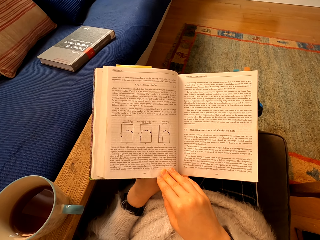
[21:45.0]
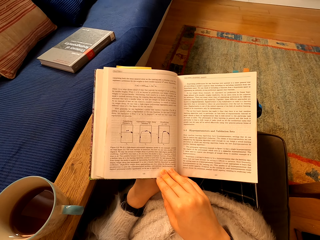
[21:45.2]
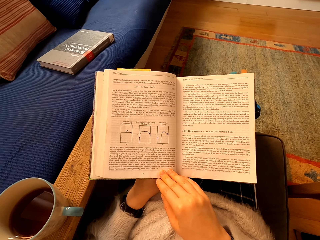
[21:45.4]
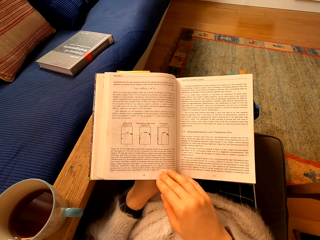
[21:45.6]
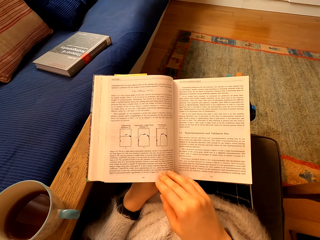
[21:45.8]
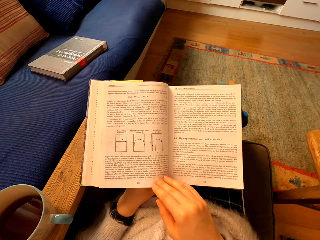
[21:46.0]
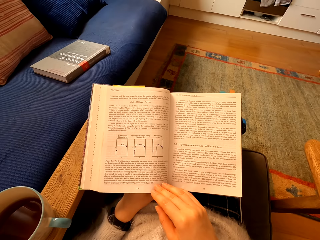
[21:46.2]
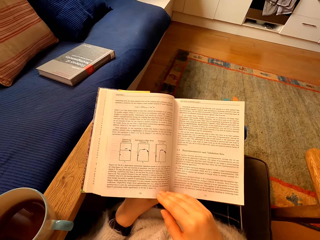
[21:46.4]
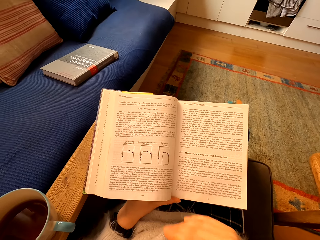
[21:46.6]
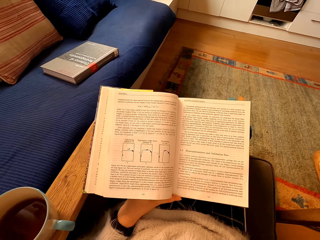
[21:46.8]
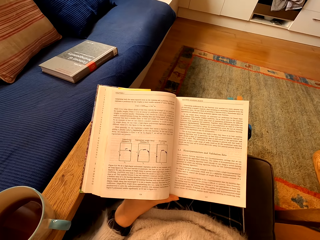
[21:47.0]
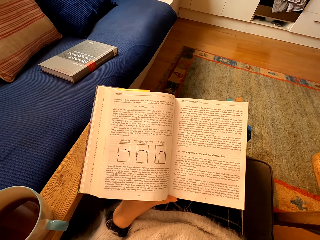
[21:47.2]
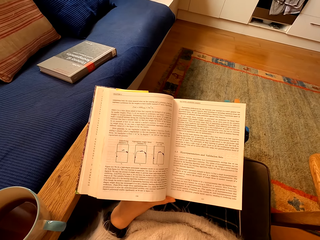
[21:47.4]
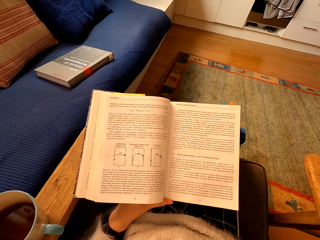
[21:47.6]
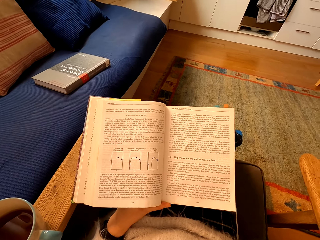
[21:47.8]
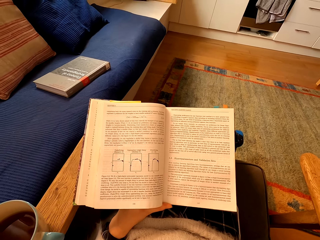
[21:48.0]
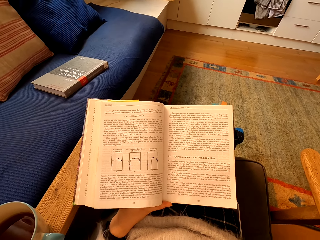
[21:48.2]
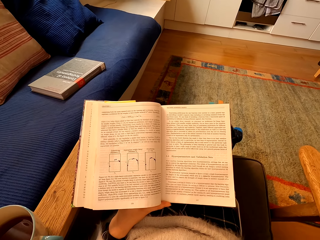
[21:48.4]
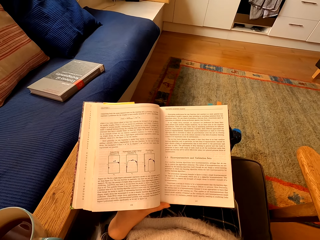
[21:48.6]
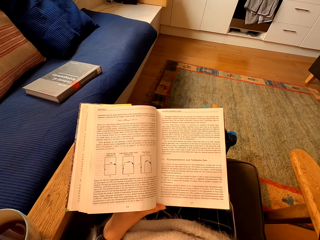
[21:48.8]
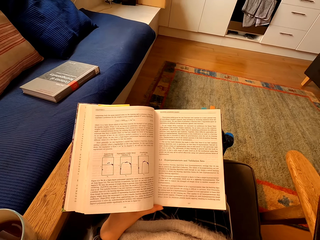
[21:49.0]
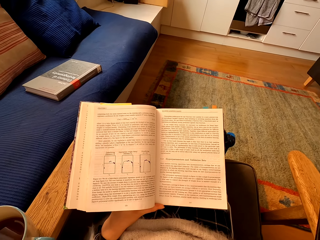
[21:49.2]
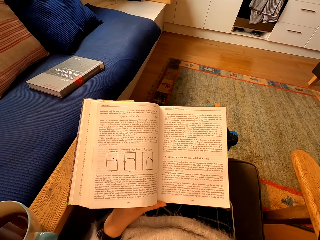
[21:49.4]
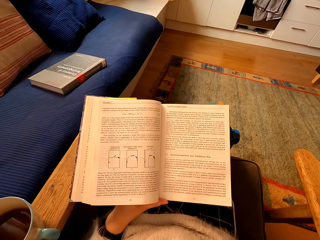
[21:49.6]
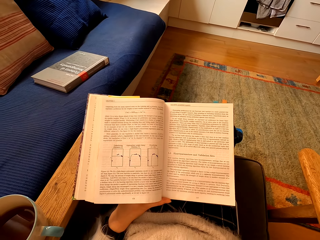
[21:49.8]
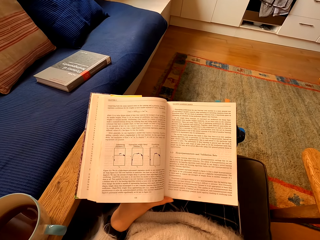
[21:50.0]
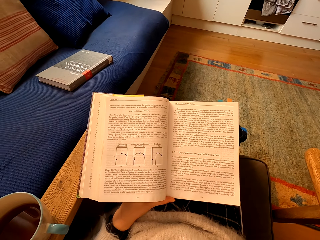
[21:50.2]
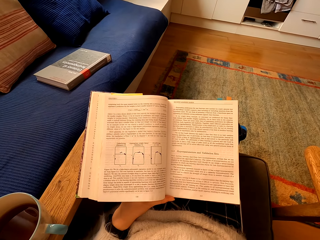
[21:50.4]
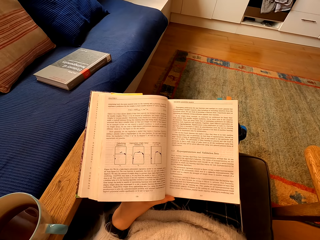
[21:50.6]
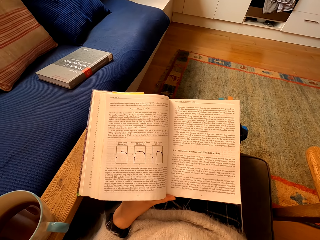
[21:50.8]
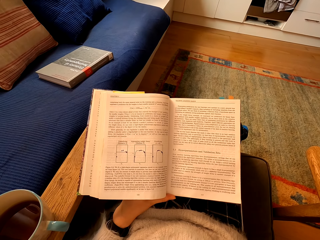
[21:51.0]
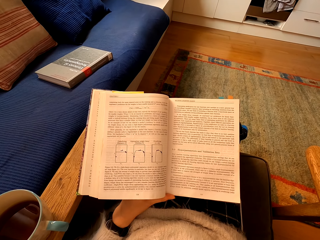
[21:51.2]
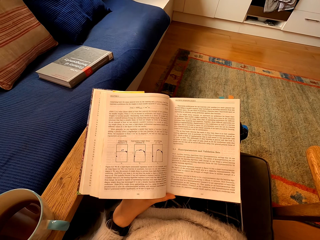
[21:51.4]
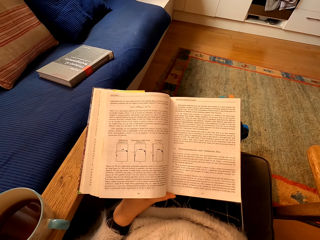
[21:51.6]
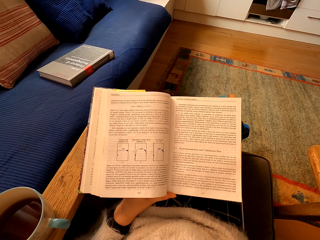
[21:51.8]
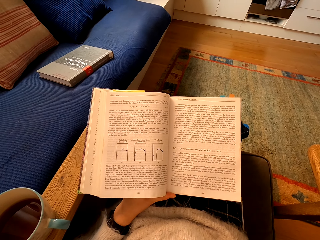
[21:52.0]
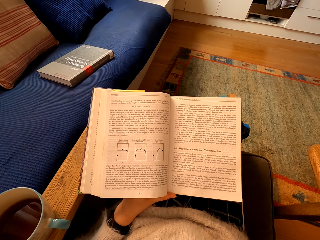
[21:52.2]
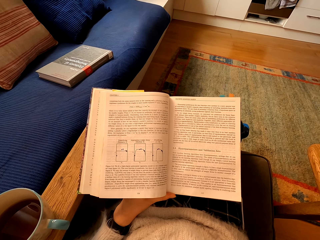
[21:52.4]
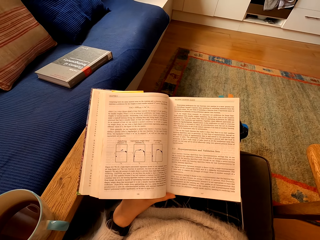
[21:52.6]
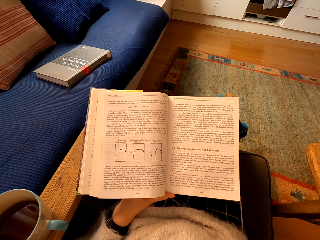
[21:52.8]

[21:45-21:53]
The camera wearer removes the right hand on the book. They read the book.

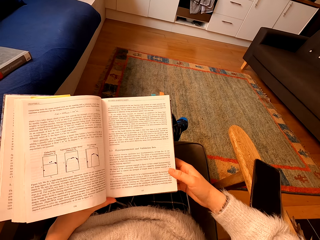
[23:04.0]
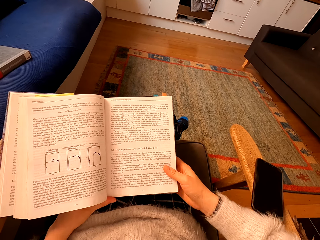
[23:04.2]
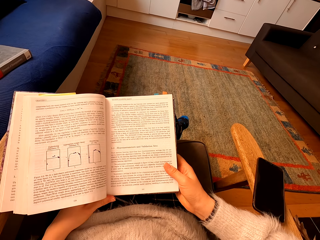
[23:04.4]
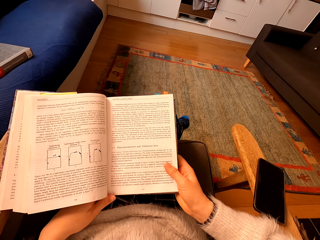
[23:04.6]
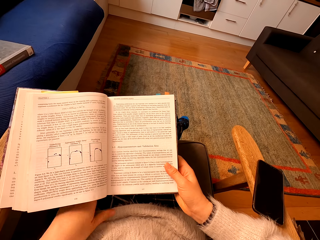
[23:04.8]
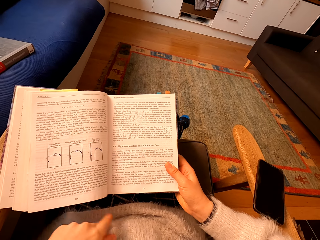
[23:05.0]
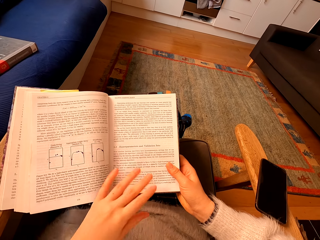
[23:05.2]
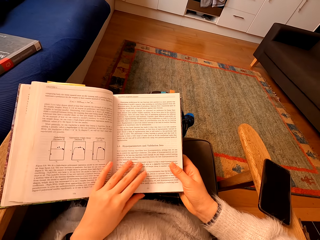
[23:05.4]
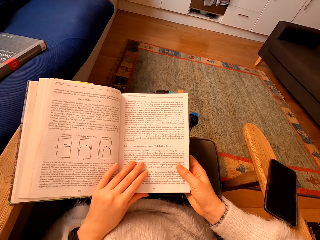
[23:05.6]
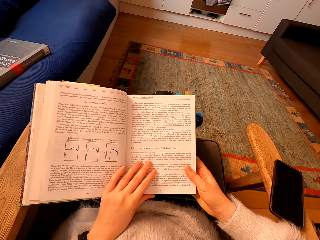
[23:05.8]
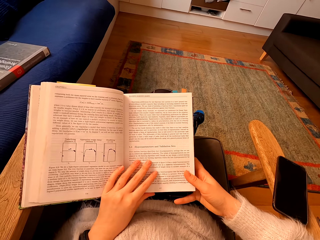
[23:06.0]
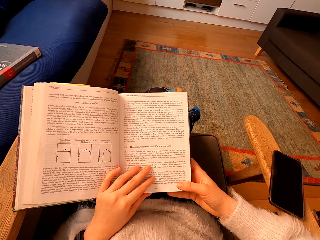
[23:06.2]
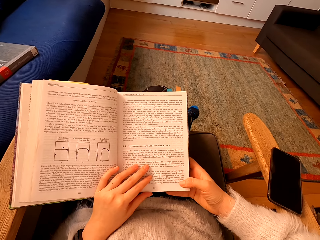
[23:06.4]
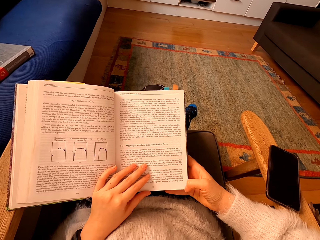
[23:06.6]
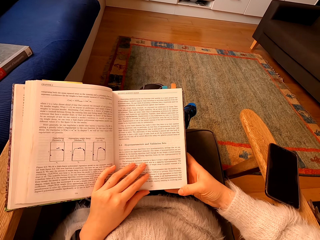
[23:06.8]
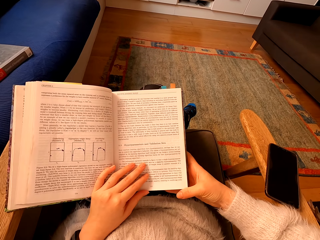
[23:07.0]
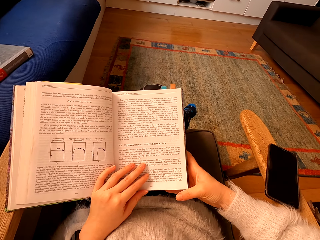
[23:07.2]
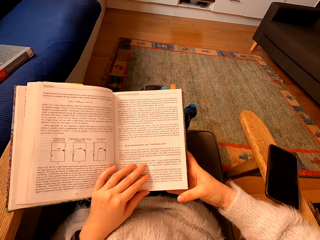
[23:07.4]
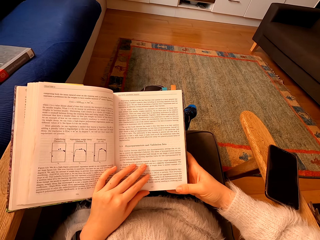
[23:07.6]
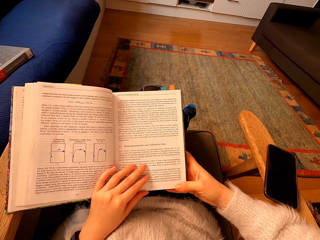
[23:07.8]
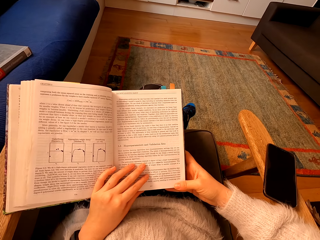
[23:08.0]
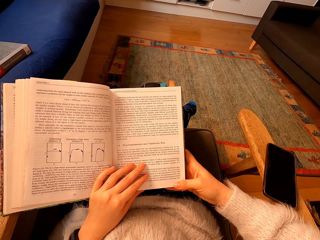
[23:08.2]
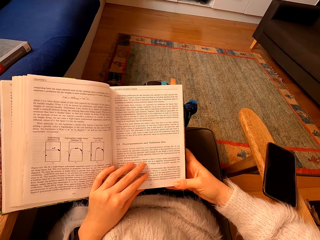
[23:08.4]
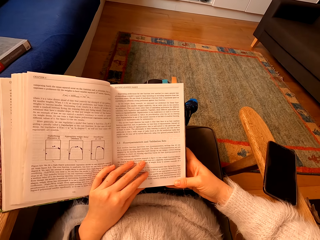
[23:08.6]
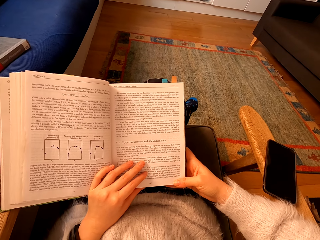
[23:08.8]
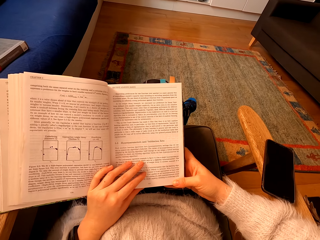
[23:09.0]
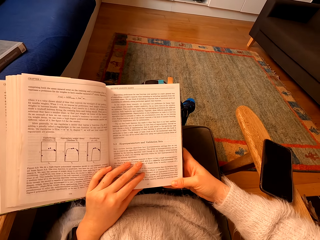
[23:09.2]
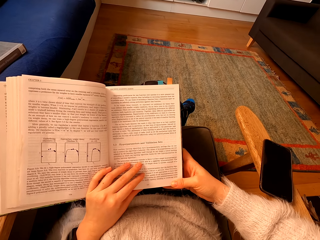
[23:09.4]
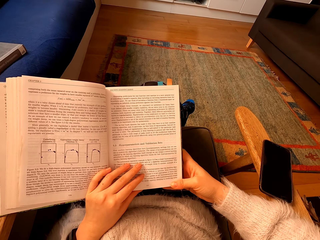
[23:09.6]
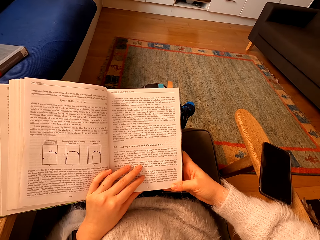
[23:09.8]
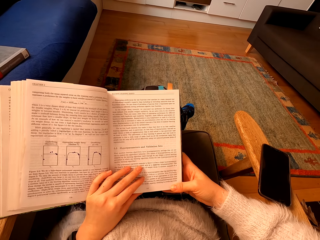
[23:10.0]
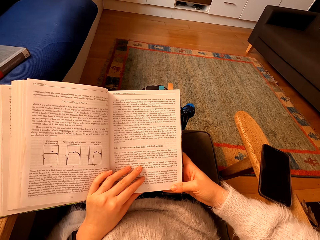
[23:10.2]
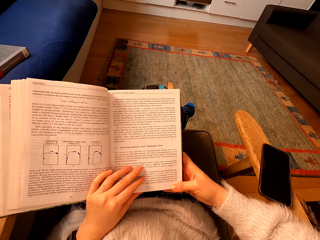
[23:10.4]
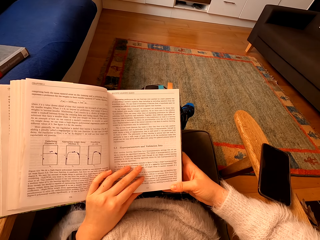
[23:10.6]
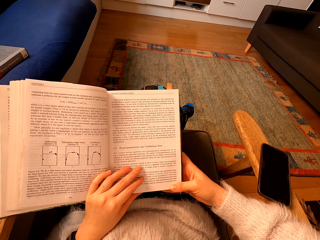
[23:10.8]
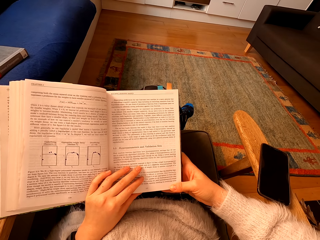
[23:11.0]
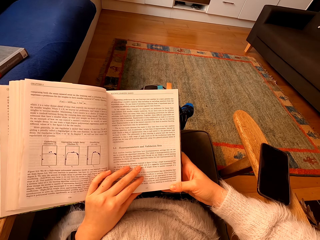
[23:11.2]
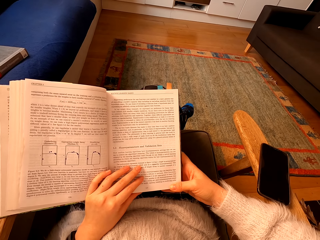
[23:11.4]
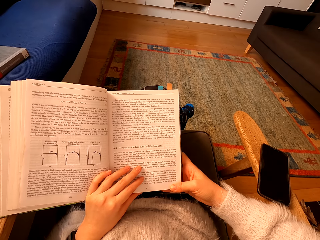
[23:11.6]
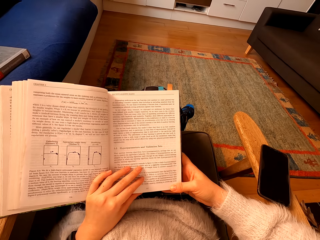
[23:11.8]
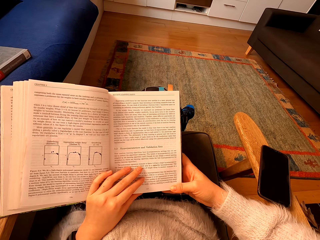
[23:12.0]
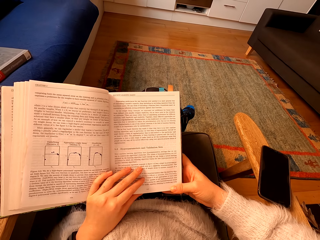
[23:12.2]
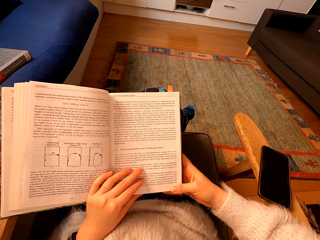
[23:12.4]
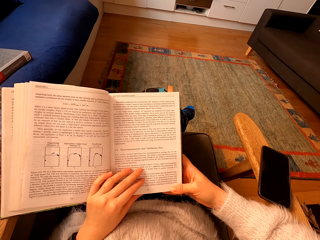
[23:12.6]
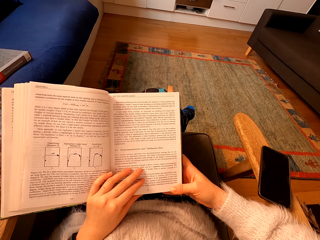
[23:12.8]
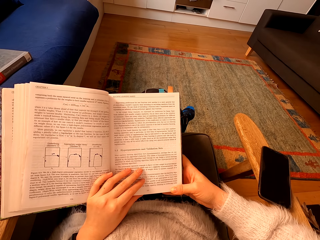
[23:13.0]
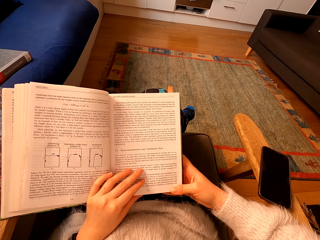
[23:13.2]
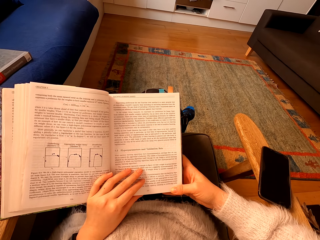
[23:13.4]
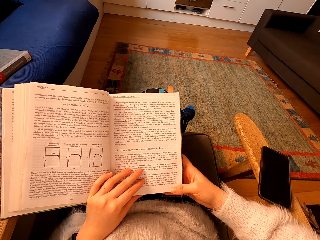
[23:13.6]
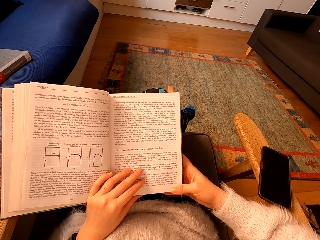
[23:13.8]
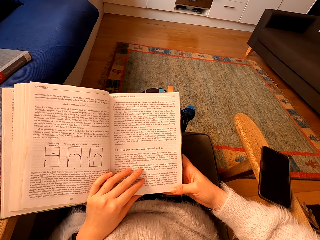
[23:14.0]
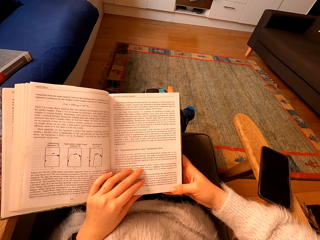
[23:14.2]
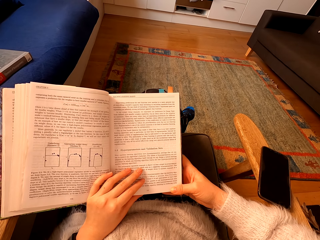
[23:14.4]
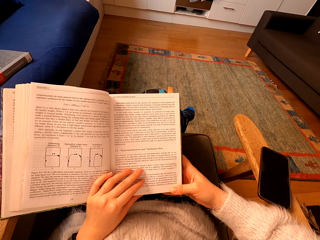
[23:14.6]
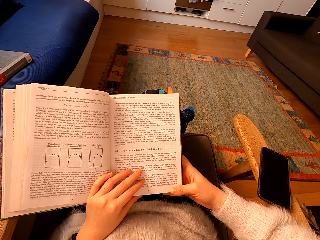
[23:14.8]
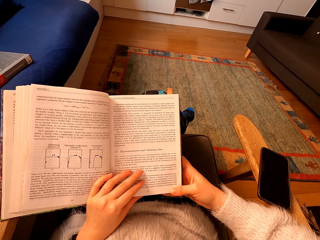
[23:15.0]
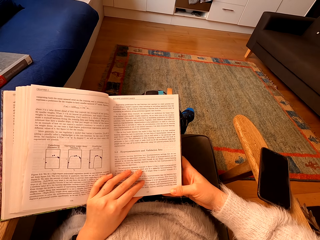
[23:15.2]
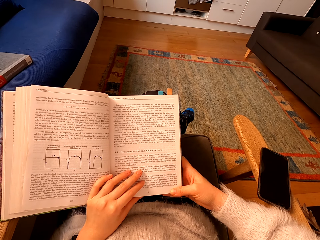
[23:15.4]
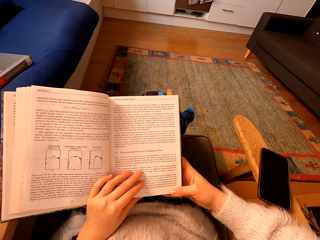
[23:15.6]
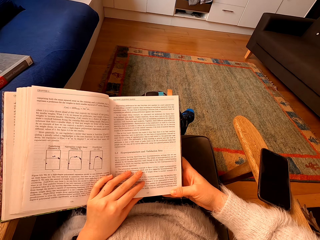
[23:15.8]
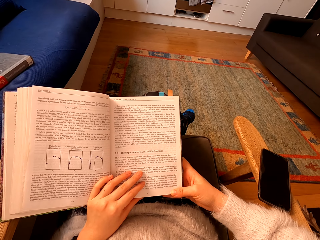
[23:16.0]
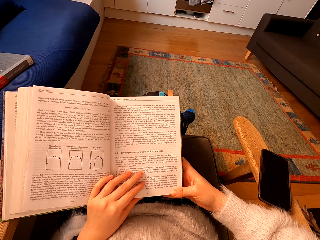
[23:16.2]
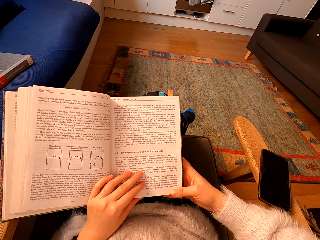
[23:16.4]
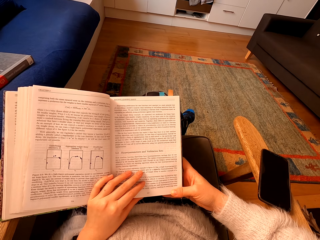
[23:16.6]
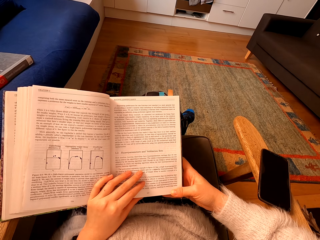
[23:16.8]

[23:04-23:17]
The camera wearer places their left hand on a book. They read the book. They read the book again.
